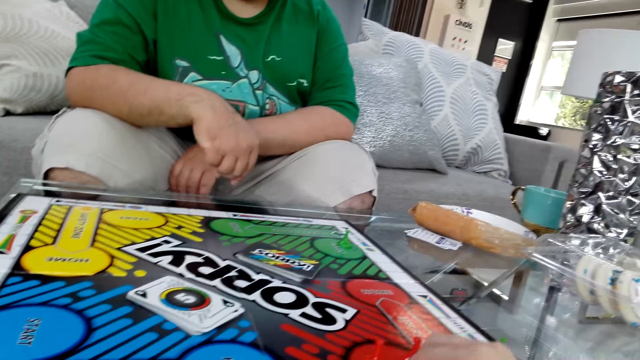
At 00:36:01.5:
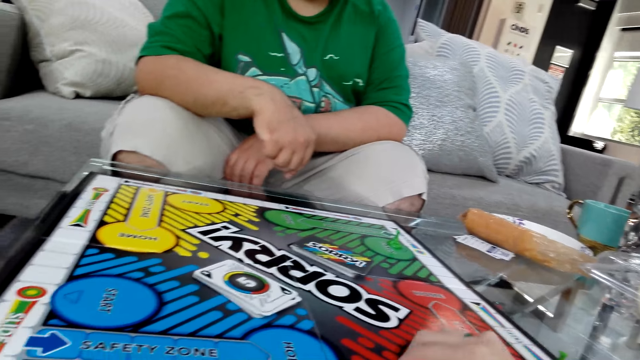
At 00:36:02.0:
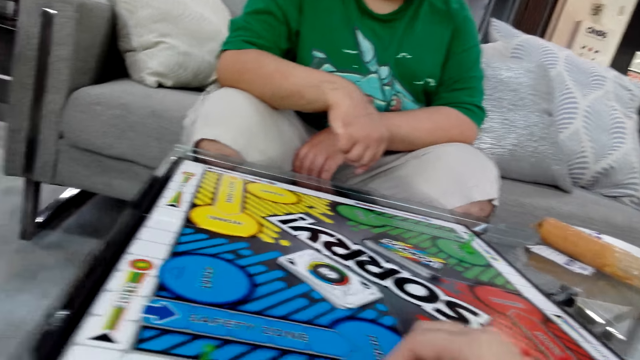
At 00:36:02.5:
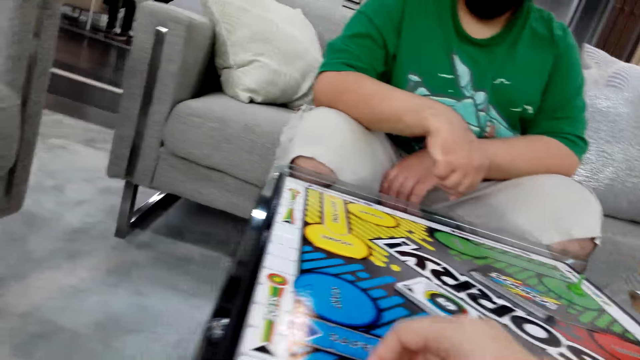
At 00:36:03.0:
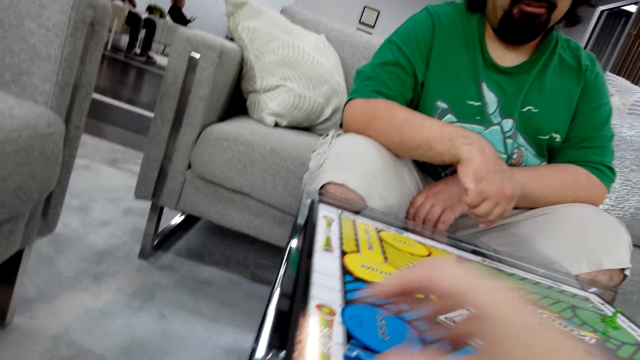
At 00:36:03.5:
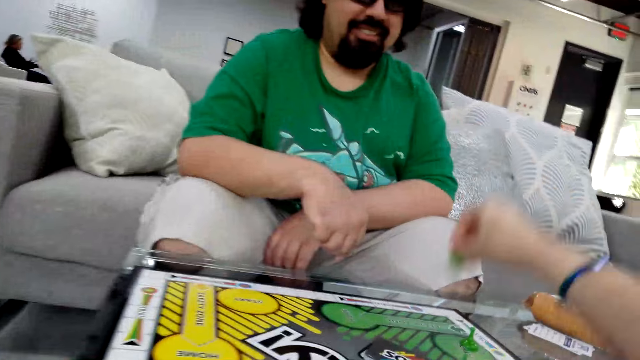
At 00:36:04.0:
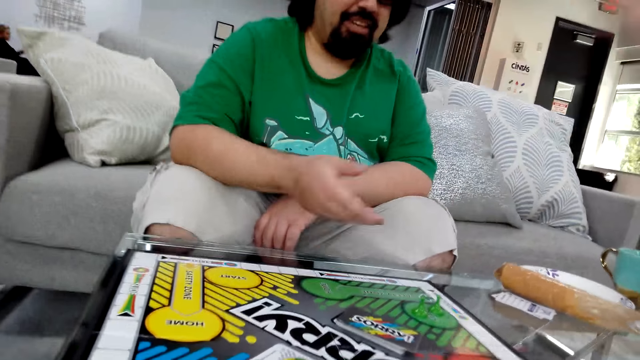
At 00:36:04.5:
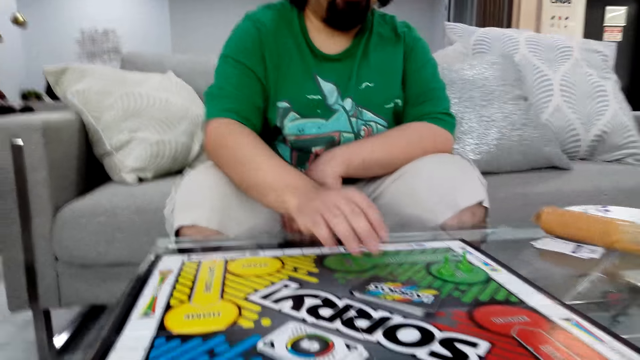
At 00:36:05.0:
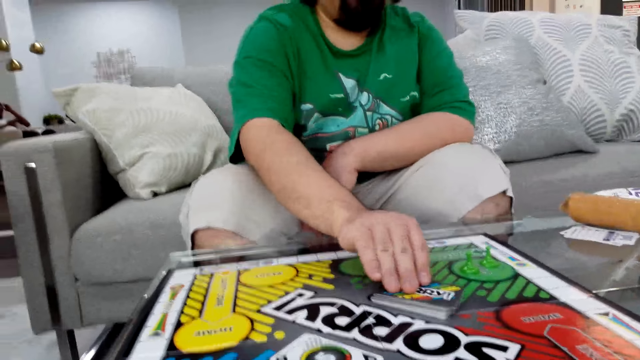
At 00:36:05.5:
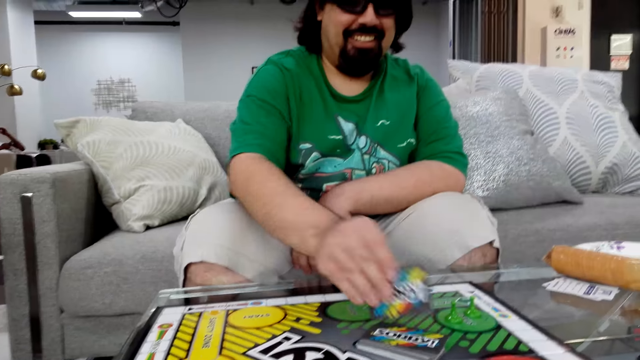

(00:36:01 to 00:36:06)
A man plays the Sorry game. The man picks.

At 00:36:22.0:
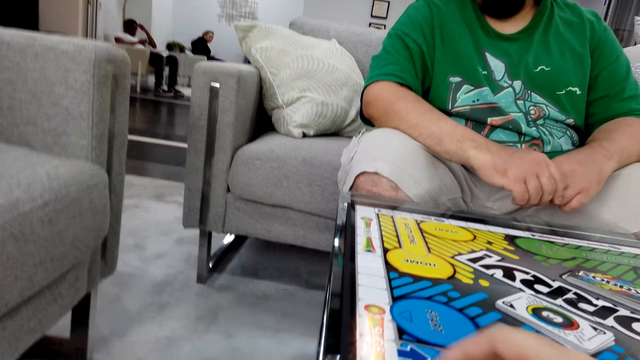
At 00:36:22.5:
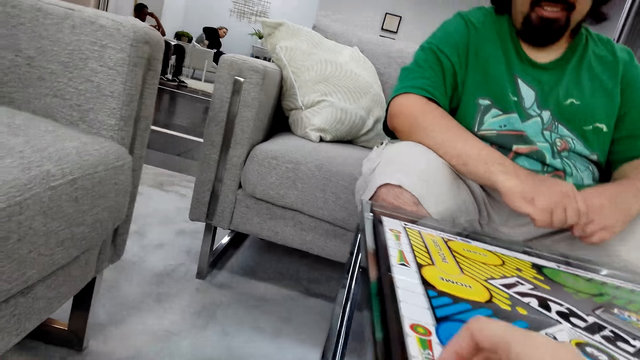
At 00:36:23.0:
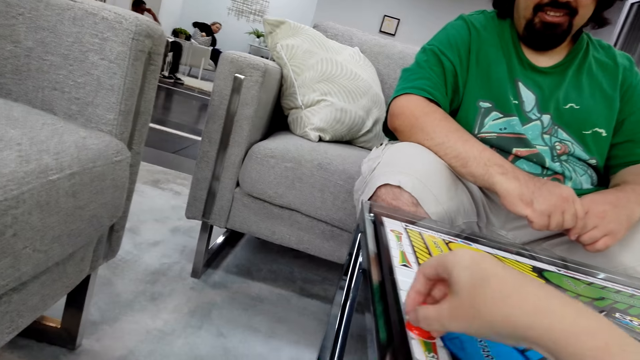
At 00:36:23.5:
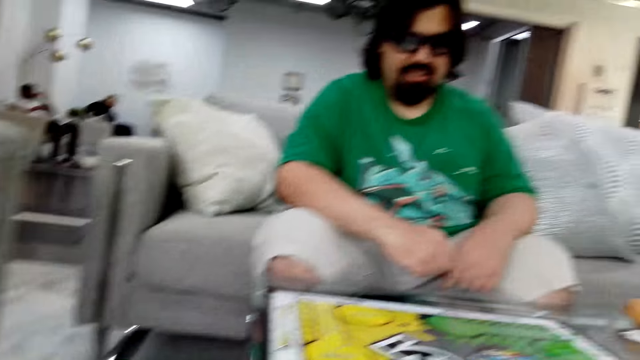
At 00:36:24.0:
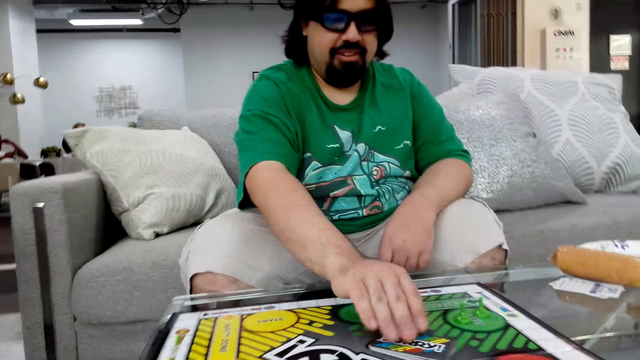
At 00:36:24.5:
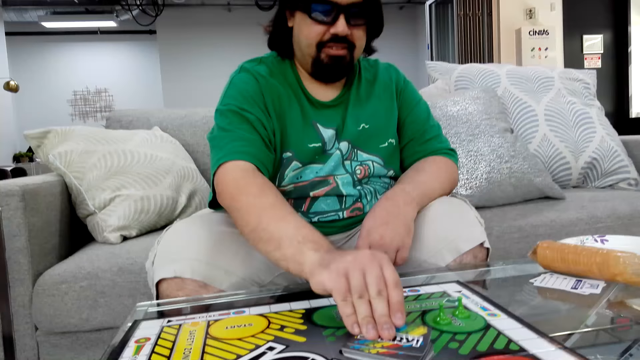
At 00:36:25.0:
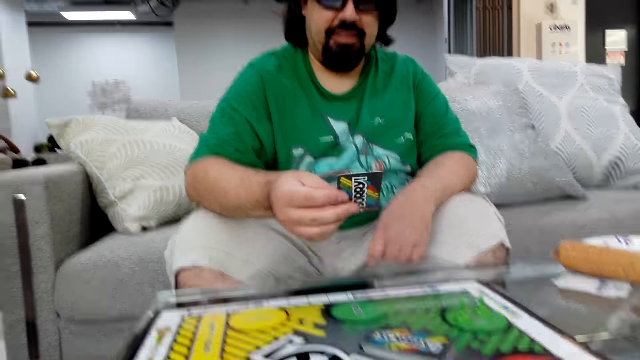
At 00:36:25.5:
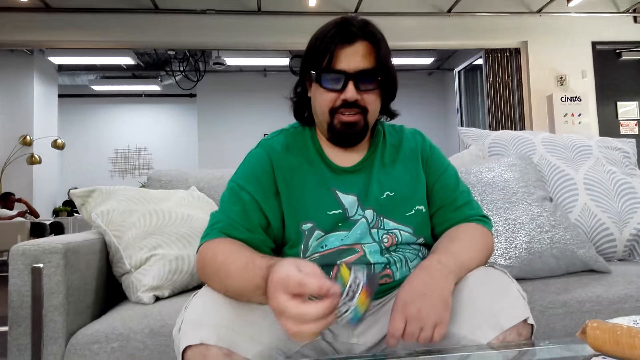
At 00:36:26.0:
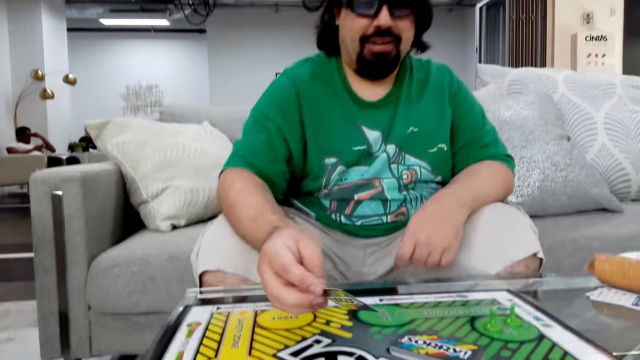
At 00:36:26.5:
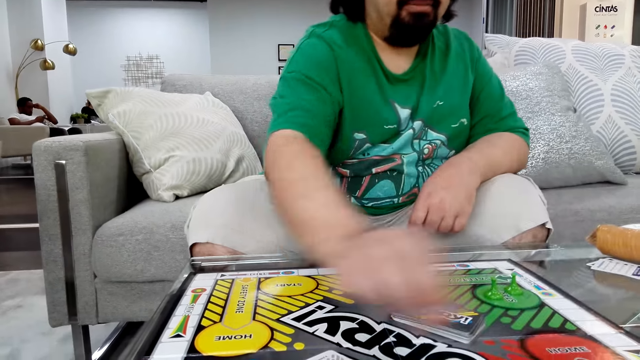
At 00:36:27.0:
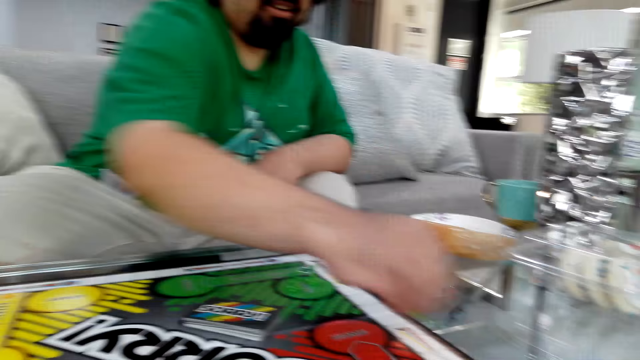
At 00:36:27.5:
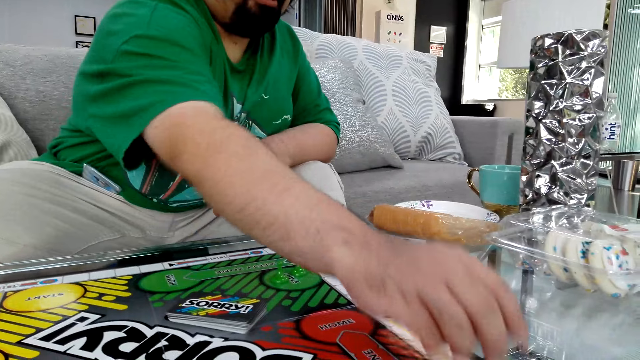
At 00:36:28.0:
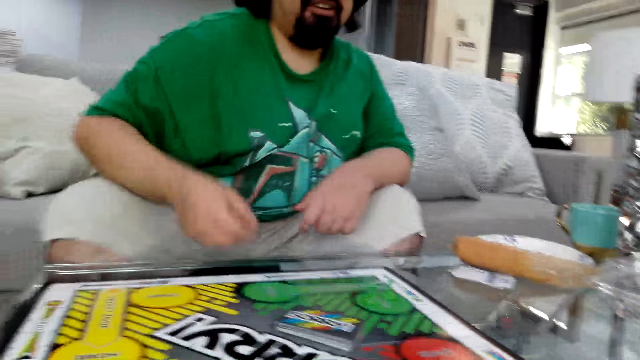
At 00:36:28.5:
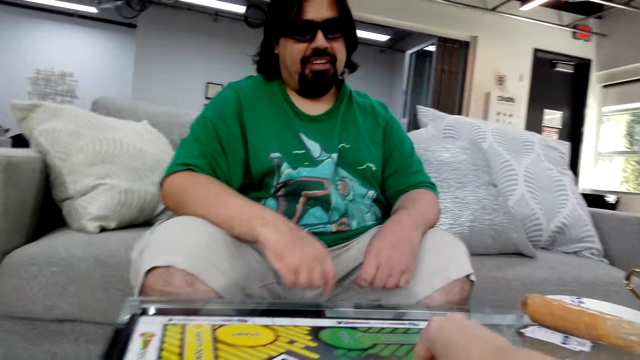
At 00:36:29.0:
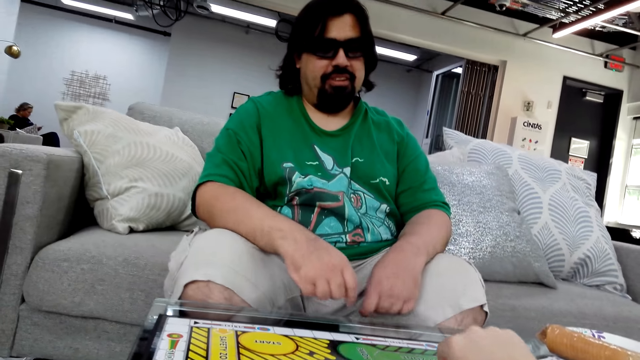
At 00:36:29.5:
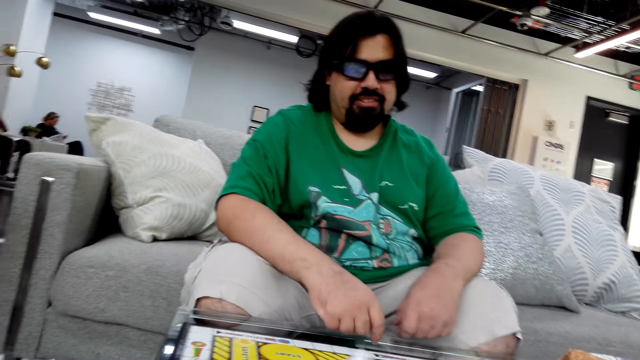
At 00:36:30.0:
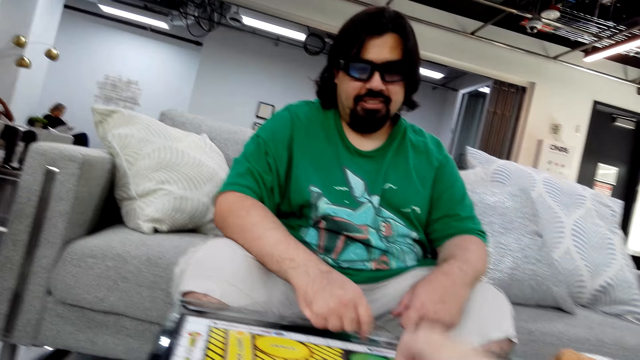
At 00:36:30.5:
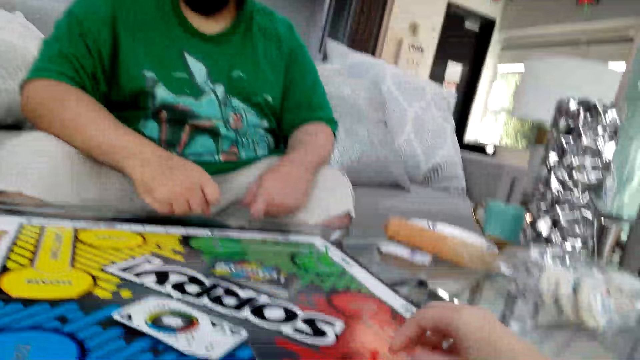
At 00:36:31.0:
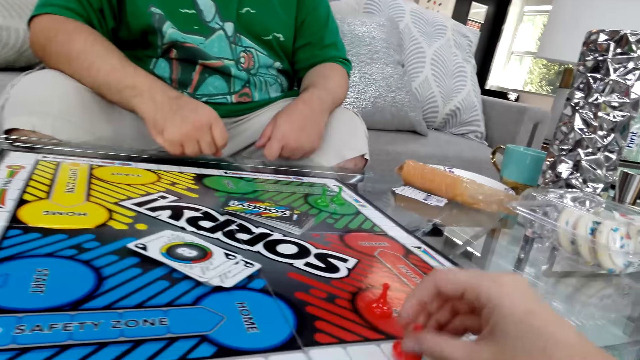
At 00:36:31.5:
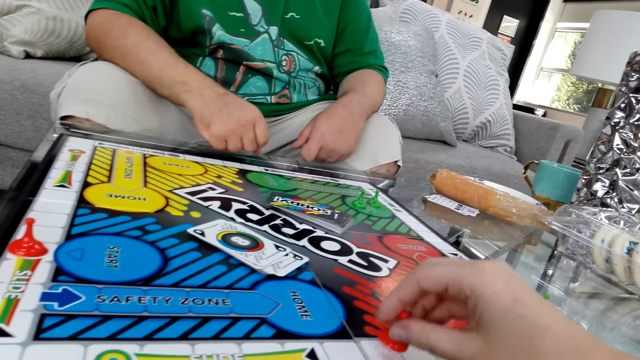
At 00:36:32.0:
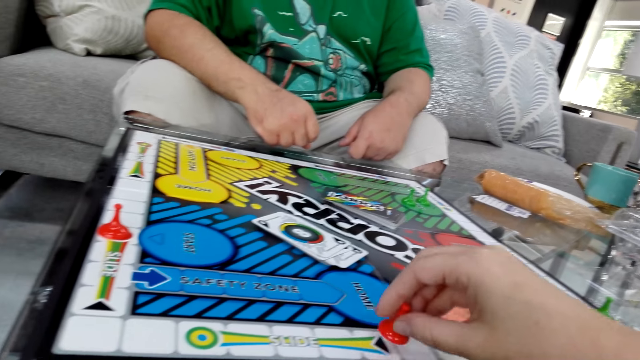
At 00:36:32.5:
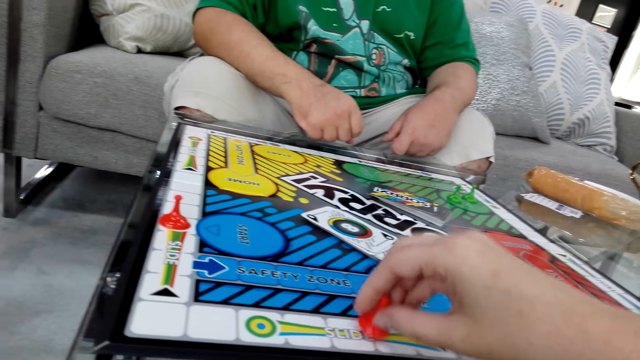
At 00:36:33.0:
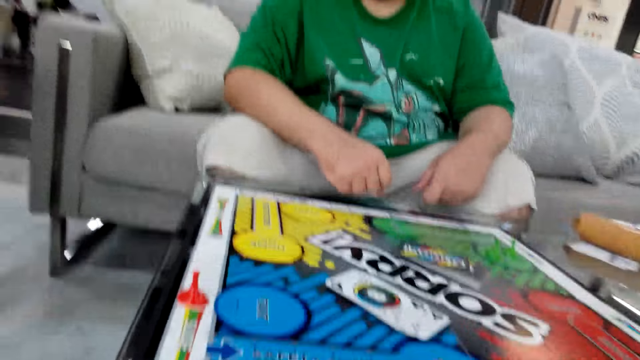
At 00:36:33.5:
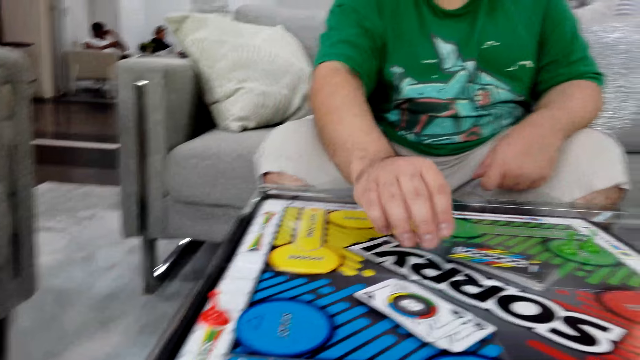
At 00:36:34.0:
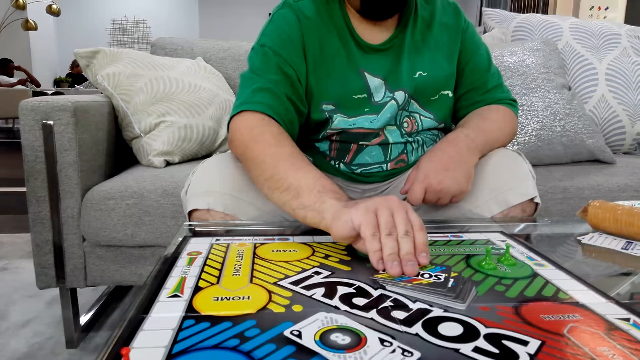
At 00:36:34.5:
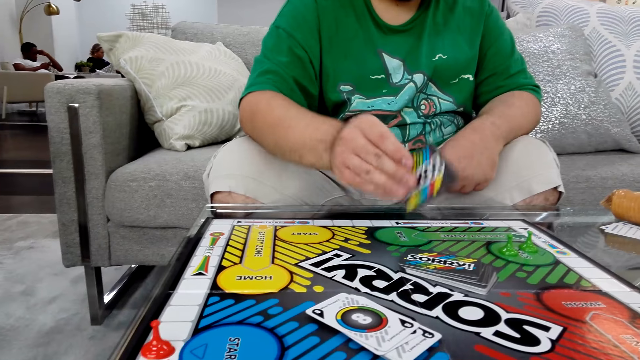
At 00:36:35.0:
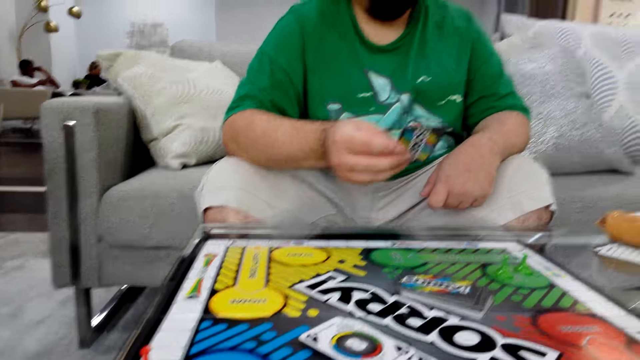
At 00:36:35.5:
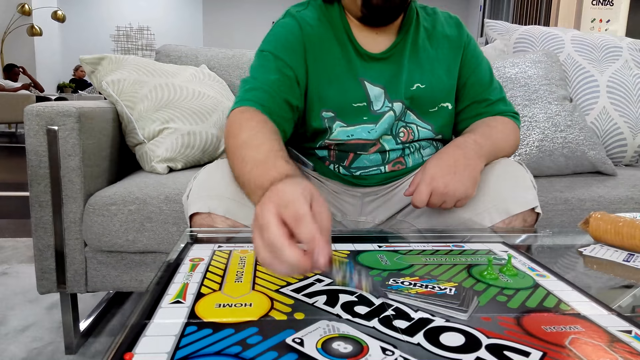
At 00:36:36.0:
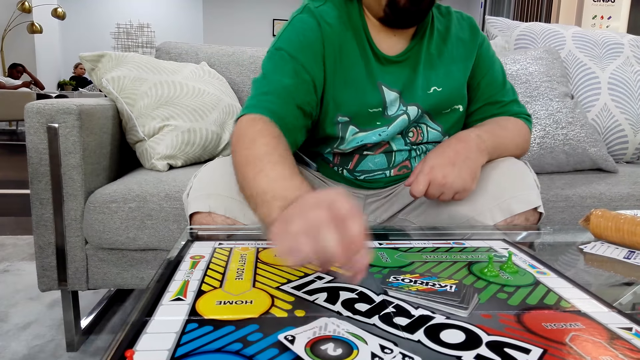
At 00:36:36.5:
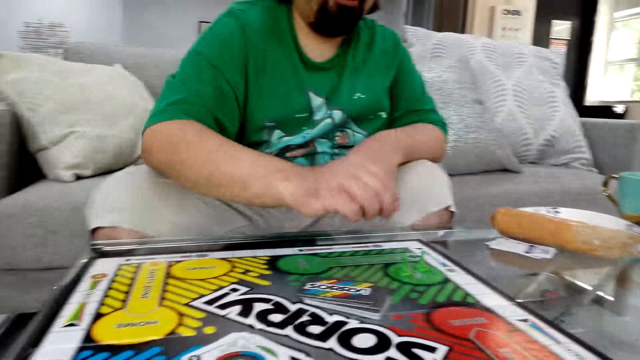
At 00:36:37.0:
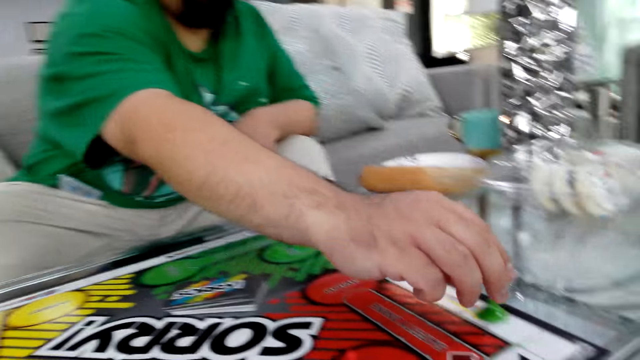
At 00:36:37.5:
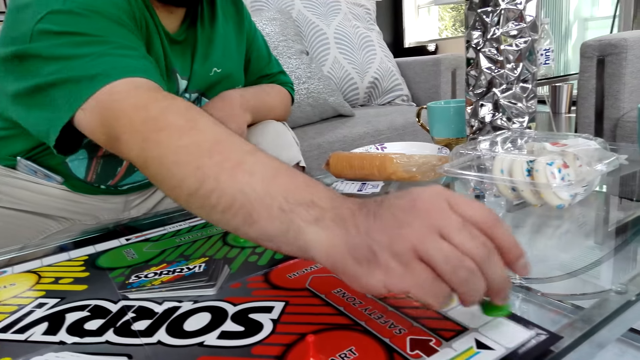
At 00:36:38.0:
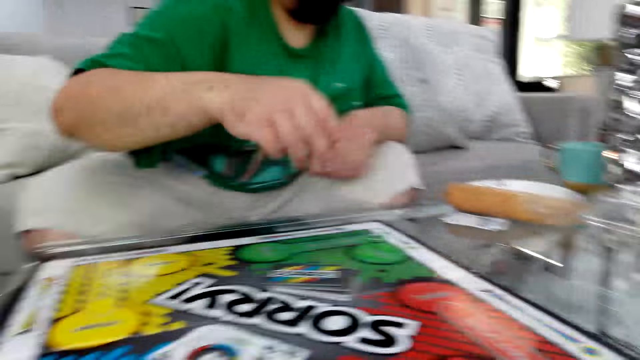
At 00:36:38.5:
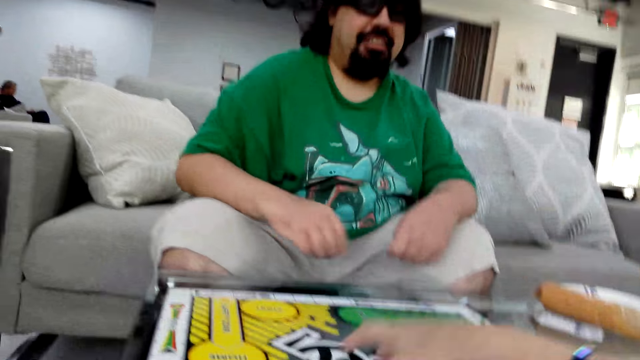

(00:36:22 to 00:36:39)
The camera wearer moves the dice on the board. She puts a game board piece on the board. She pushes the dice. A man picks a poker card from the table. The man puts the poker card on the table, reads the instructions on the card, takes the dice, puts the dice on the board and talks. The camera wearer takes the card. She holds the game board piece with her right hand. She moves the dice on the board. The man talks. The man picks the poker card from the table, puts the poker card on the table and reads the instructions on the card. The man holds the game board piece with his right hand. The man takes the dice. The man moves the dice on the board.
